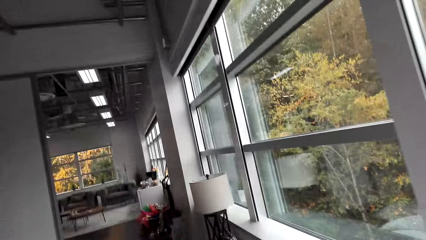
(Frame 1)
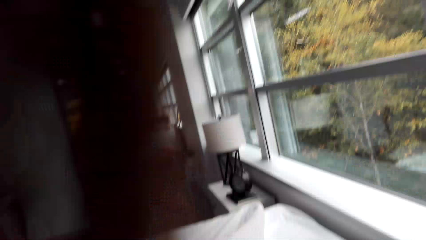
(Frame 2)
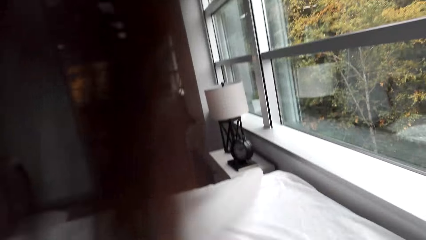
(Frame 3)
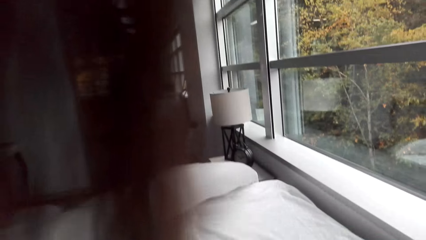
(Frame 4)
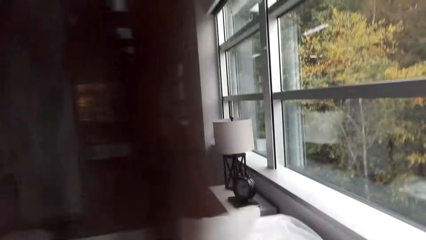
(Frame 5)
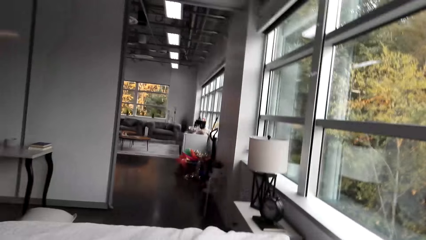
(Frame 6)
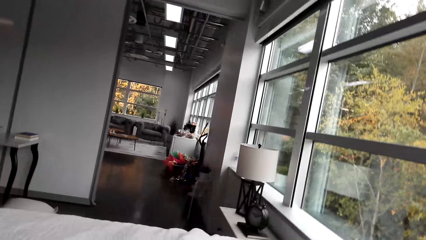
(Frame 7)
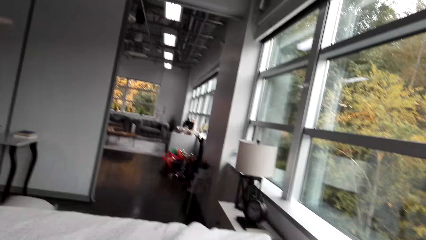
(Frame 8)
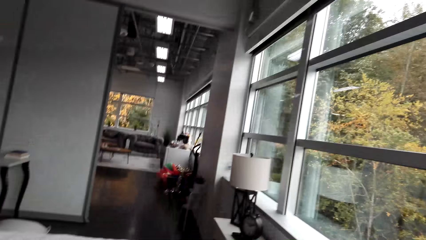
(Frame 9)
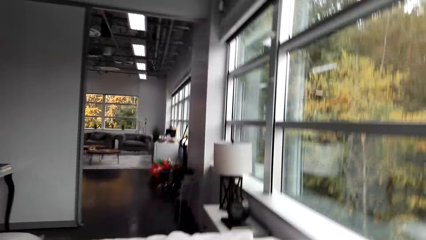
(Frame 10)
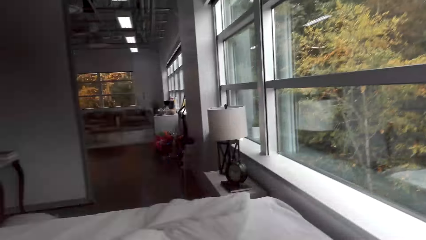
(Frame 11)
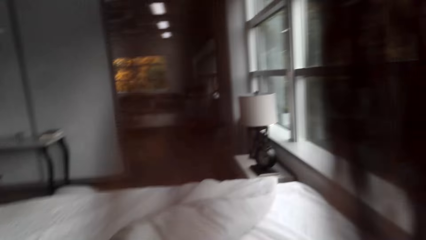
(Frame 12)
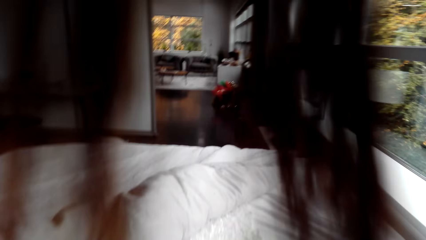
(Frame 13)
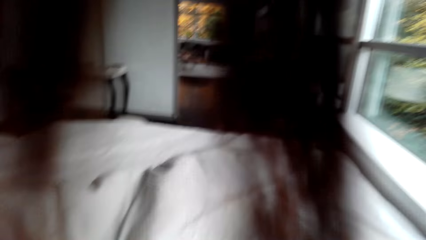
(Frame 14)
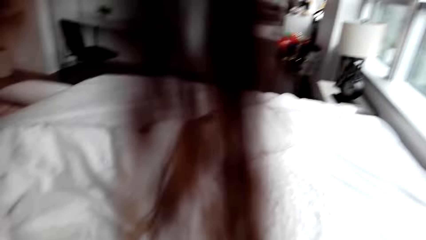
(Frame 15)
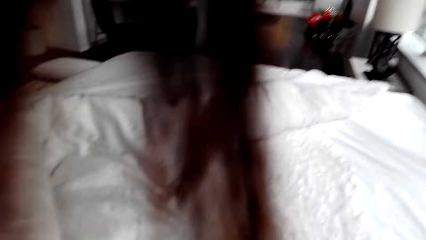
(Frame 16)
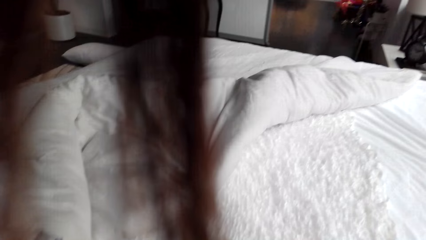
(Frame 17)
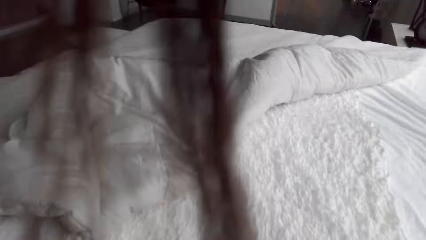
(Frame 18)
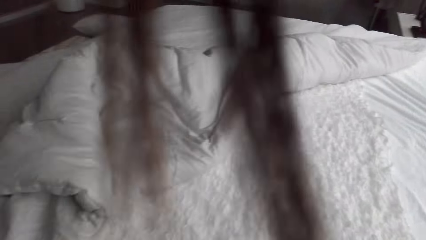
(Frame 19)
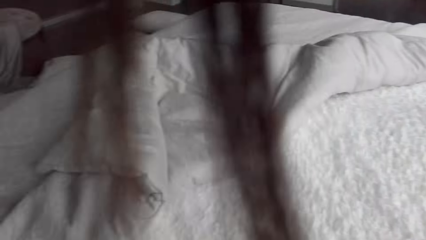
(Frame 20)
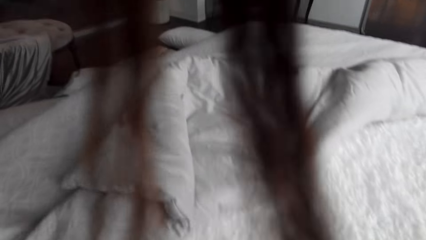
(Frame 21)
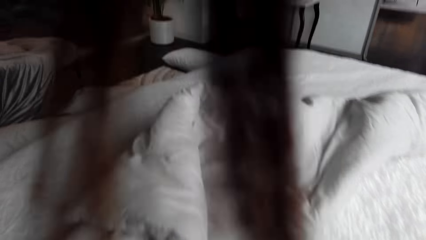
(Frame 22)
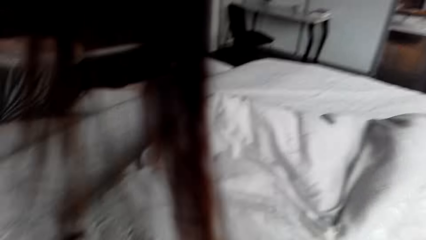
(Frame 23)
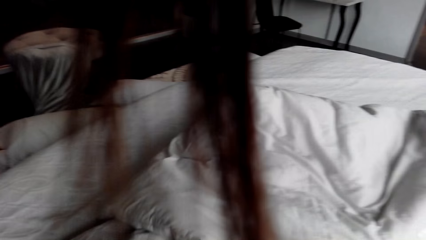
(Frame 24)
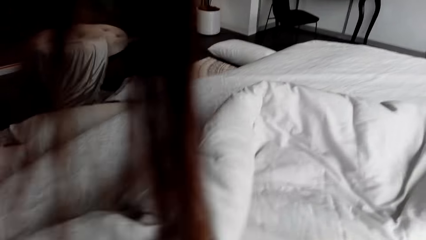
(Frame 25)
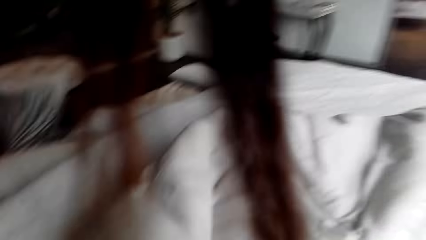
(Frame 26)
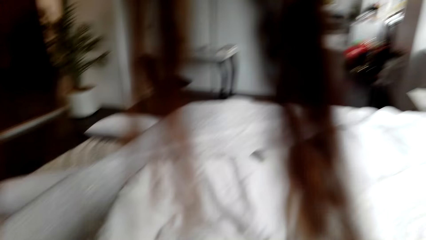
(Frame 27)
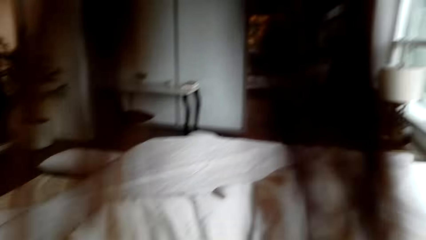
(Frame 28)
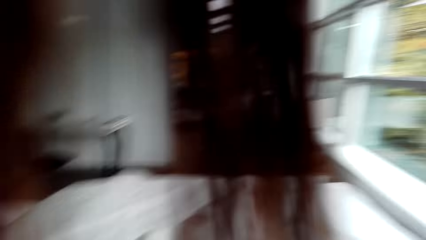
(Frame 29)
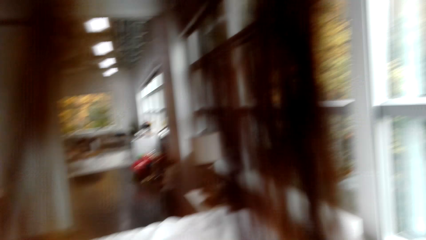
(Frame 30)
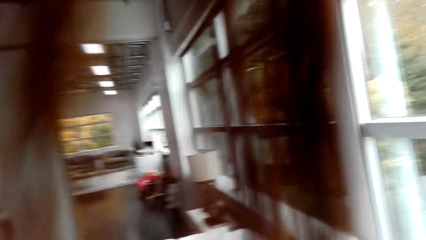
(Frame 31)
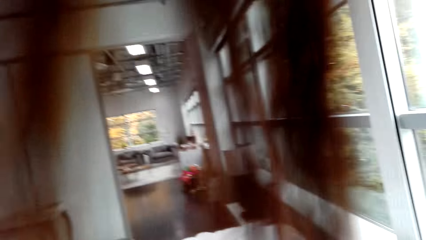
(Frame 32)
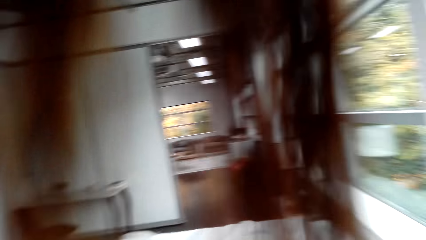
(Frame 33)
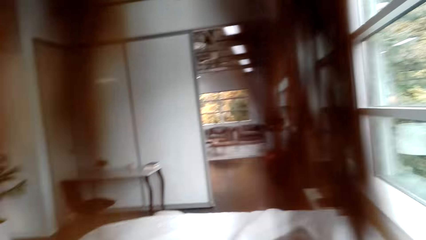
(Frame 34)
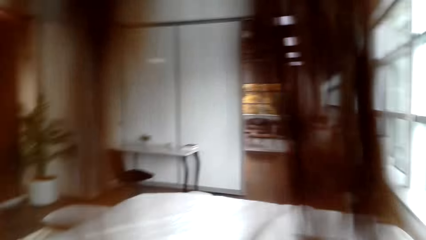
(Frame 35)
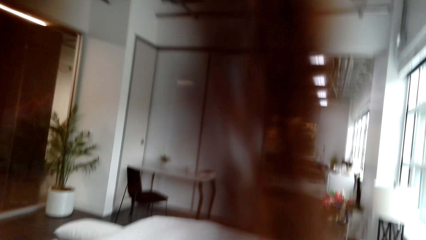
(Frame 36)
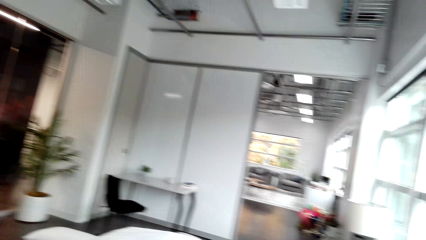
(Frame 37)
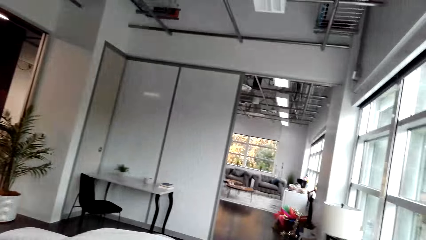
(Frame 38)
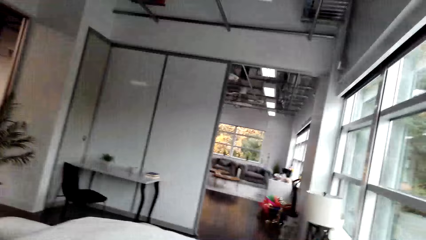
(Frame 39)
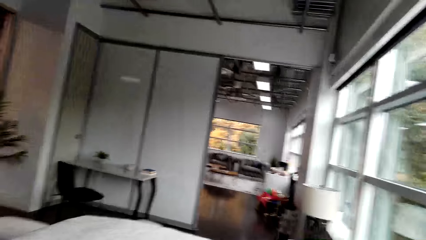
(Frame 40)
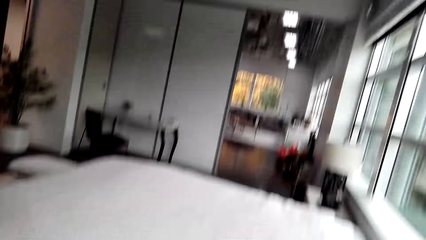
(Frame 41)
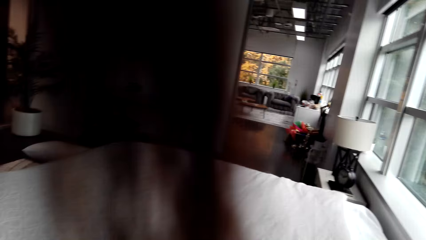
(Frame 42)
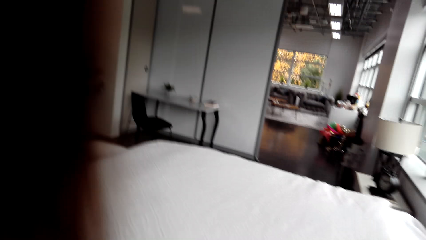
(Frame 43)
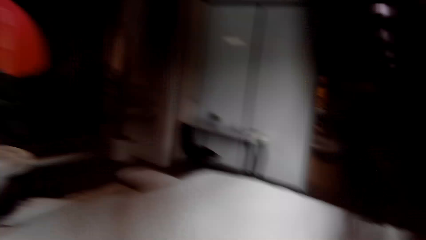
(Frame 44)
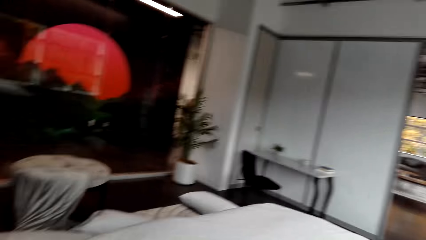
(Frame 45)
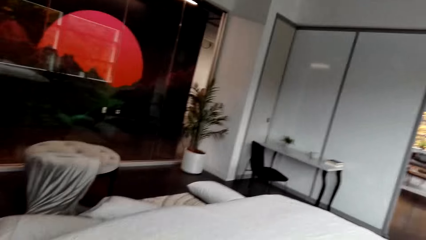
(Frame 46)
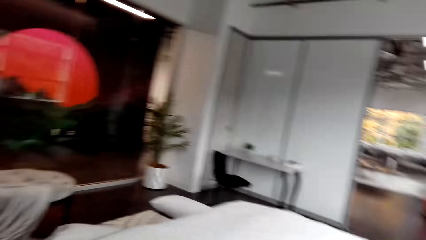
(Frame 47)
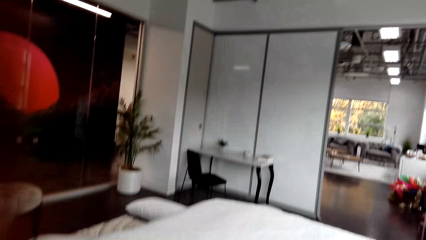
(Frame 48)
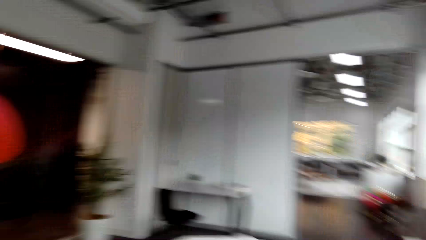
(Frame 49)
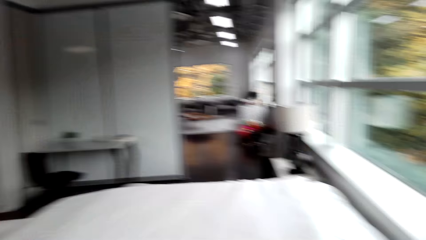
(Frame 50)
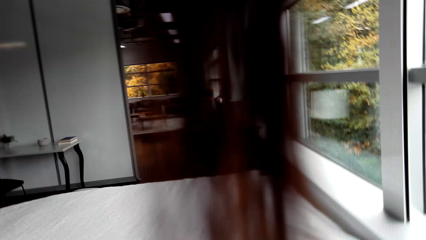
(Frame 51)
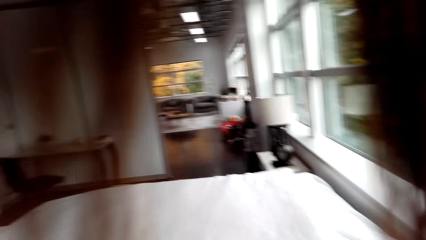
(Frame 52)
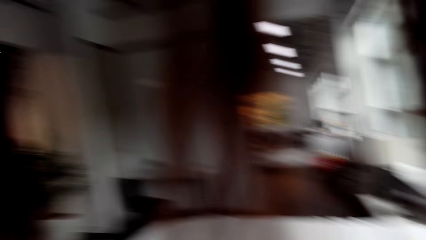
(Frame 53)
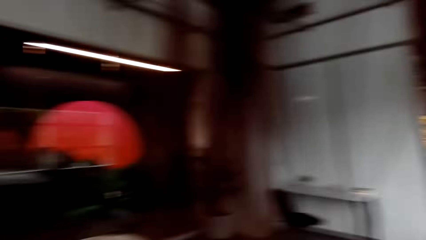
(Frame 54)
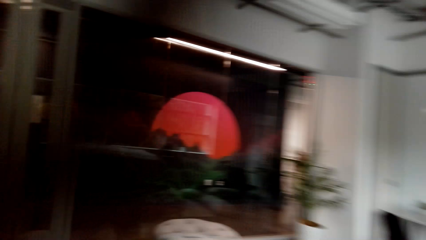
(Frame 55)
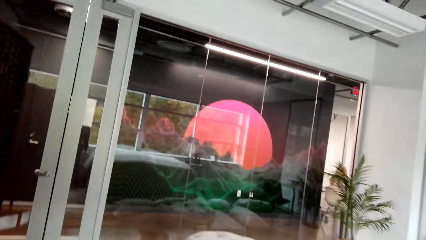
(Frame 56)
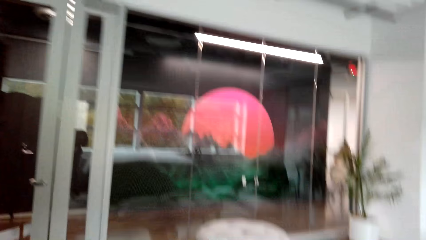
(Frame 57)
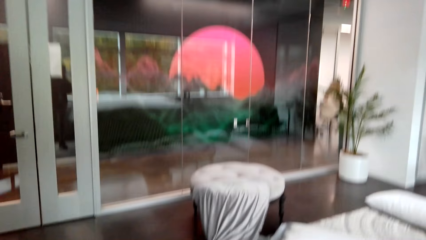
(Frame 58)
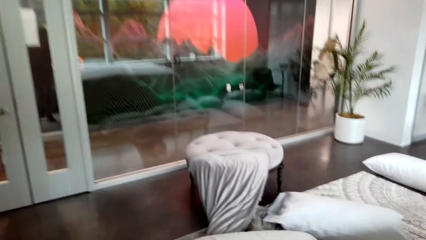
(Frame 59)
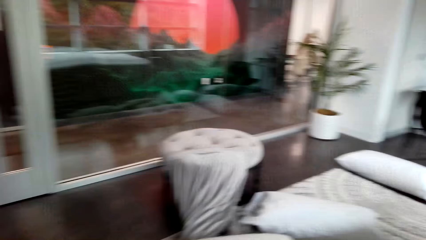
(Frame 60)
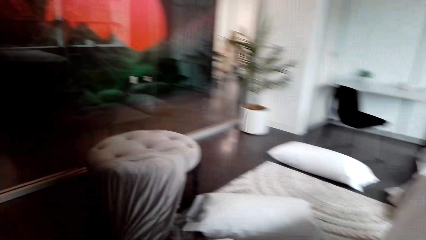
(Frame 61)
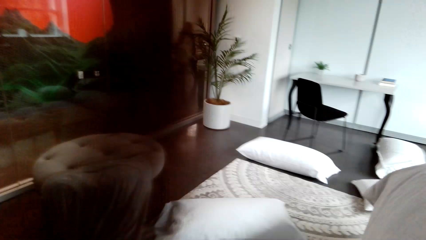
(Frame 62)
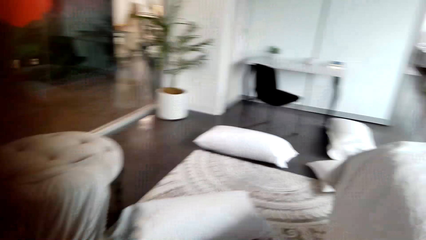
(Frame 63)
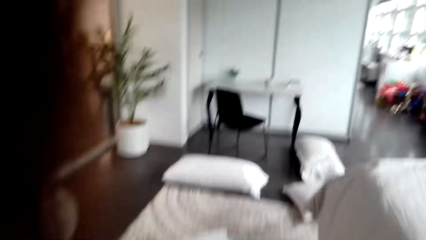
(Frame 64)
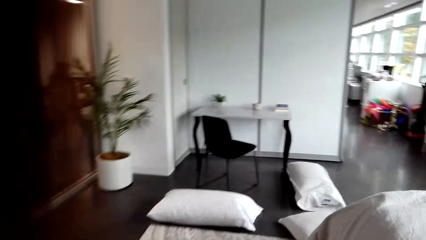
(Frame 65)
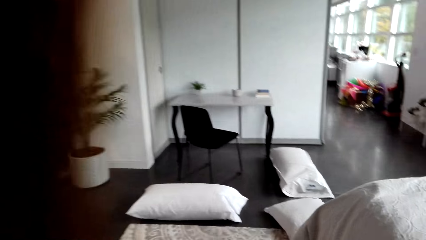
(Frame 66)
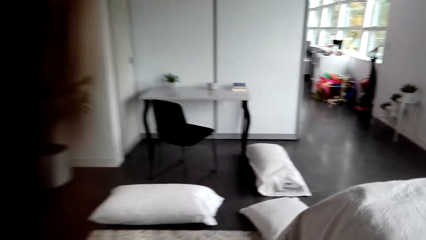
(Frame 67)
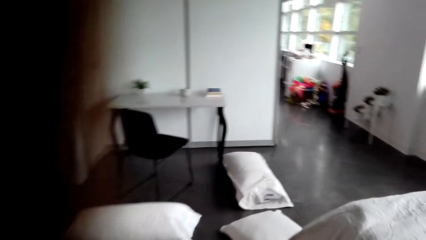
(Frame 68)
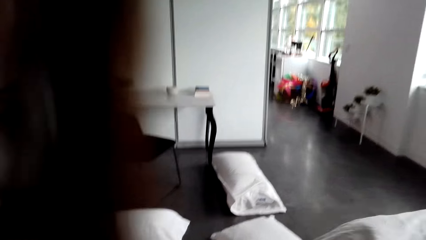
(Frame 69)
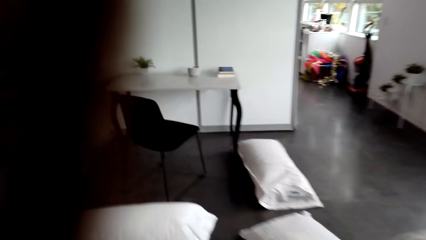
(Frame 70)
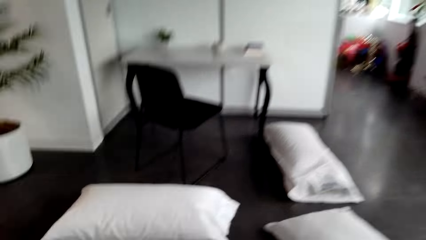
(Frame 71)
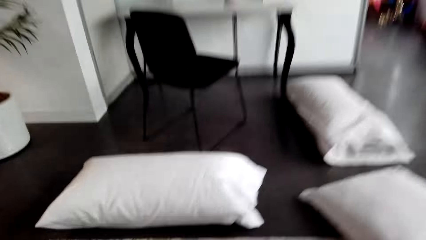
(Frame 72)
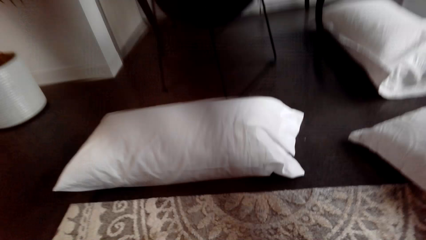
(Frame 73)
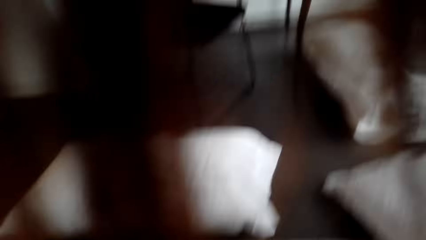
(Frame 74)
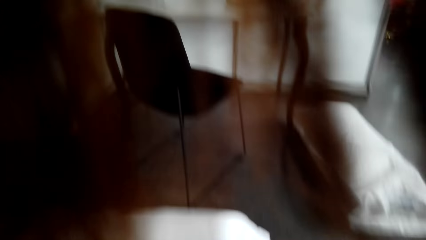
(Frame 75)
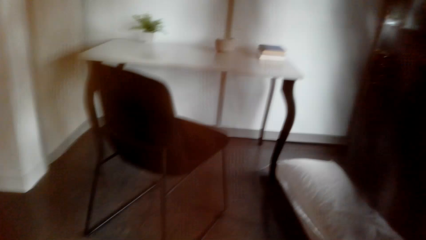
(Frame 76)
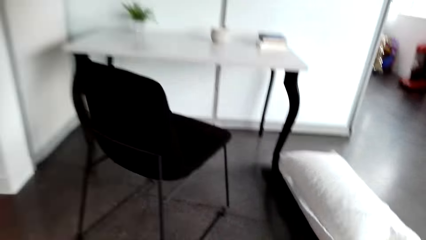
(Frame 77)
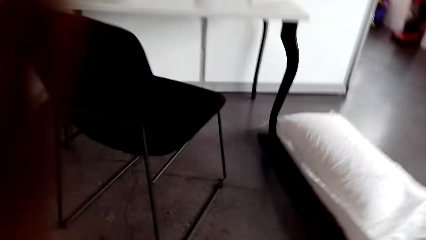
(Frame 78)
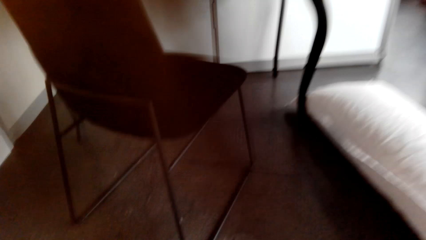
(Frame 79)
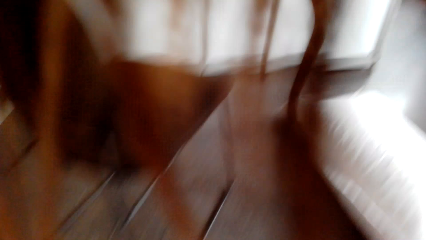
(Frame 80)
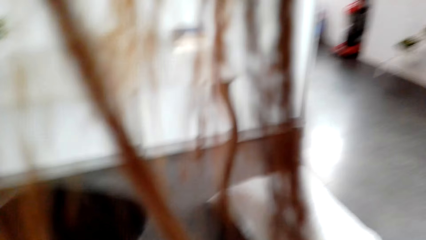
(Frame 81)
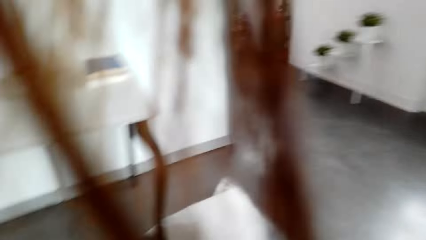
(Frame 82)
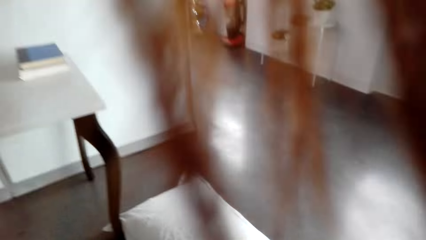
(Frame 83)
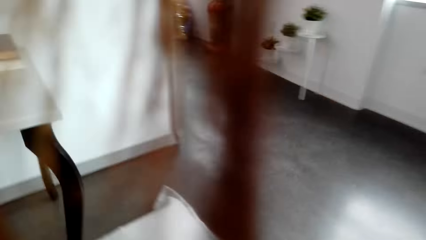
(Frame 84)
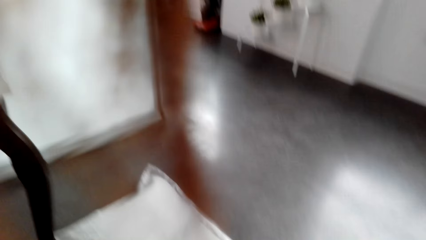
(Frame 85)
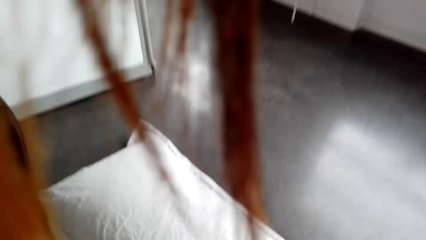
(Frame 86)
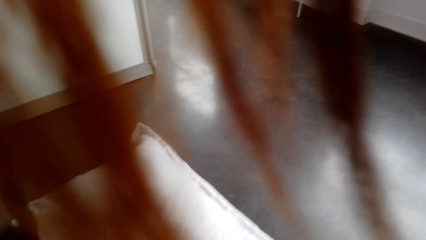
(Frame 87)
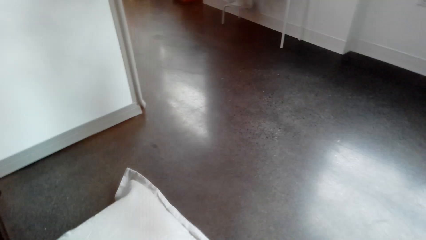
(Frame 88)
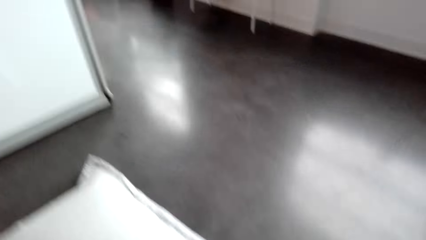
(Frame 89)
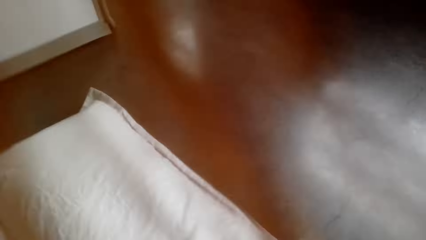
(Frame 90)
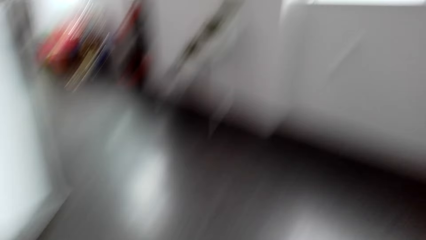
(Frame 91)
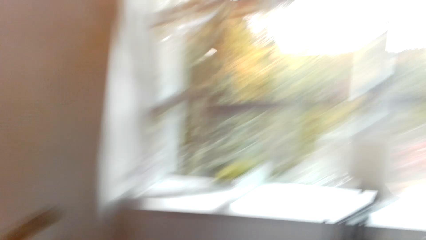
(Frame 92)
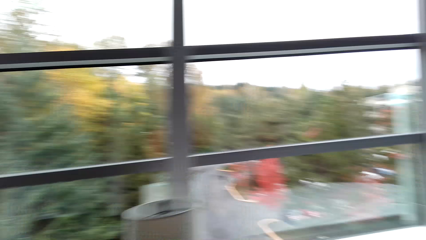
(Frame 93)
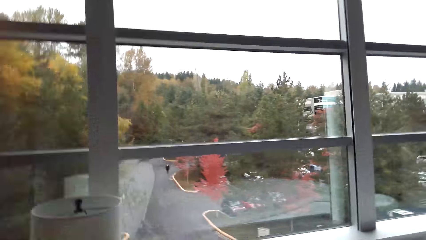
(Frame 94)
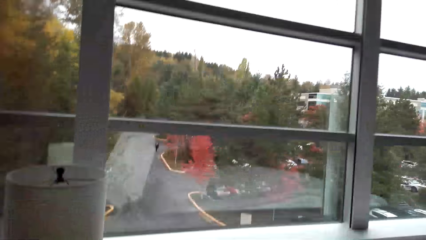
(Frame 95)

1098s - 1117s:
The camera wearer looks around. They stare at the bed. They spread the bed. They make the bed. They stare at the living room. They walk around the bedroom. They pick up the pillows on the floor.
